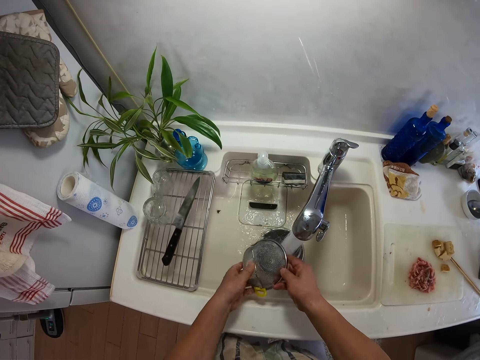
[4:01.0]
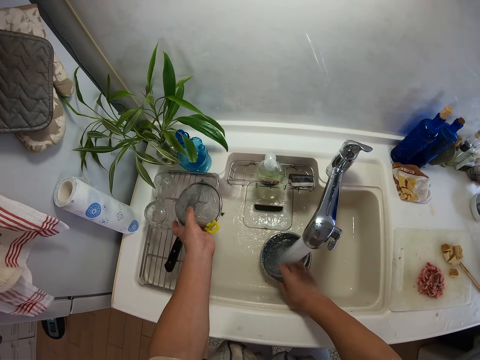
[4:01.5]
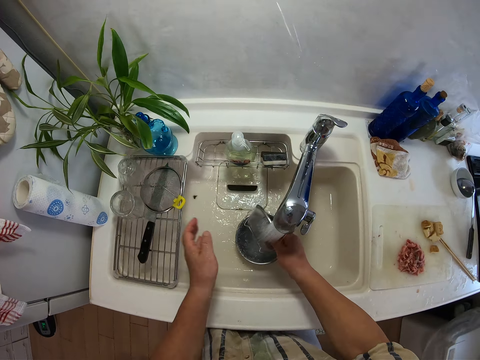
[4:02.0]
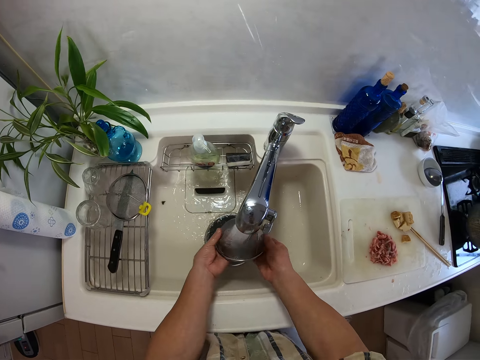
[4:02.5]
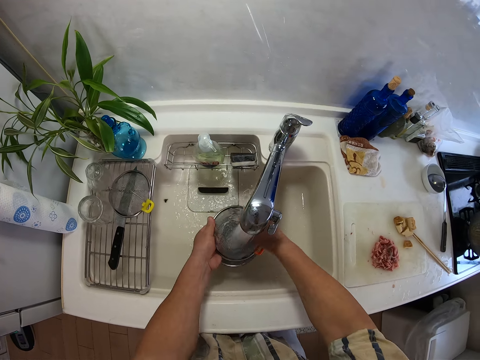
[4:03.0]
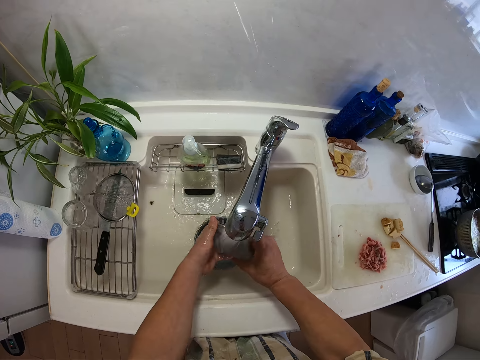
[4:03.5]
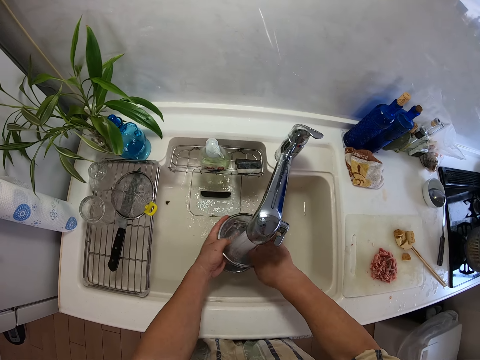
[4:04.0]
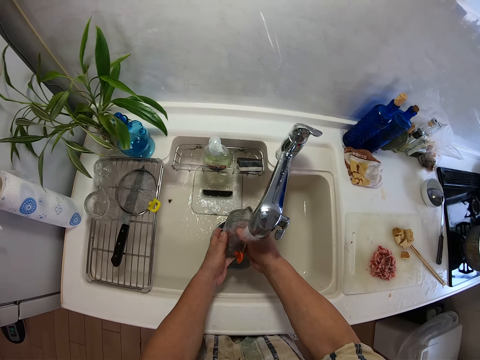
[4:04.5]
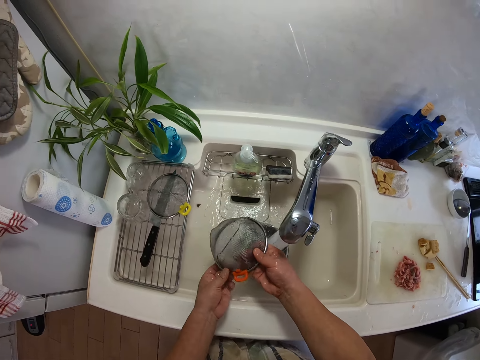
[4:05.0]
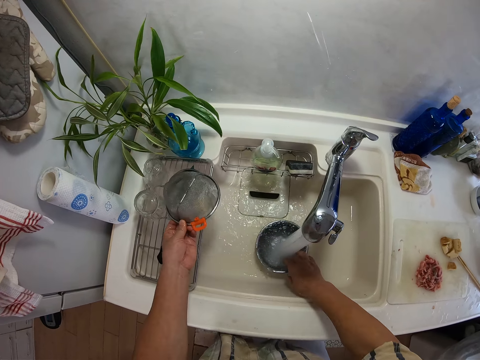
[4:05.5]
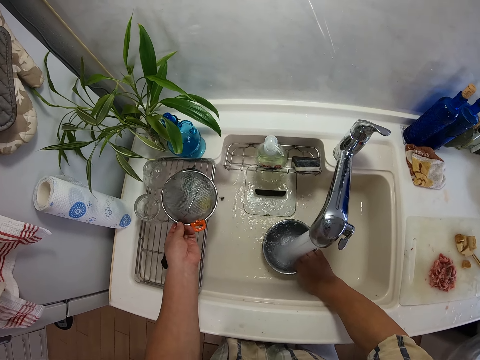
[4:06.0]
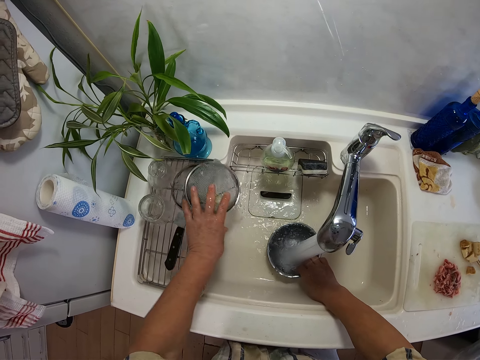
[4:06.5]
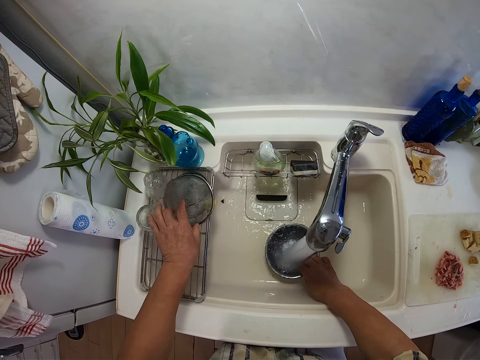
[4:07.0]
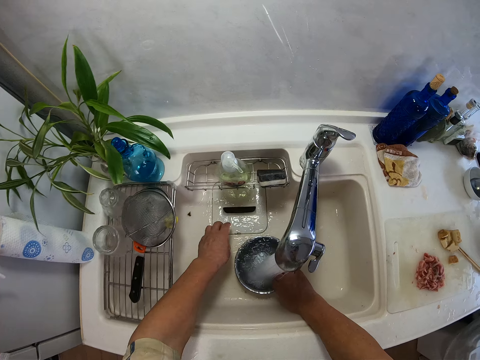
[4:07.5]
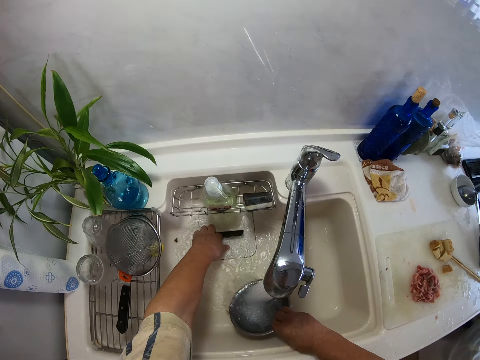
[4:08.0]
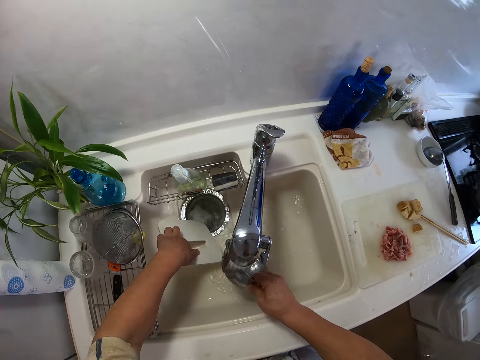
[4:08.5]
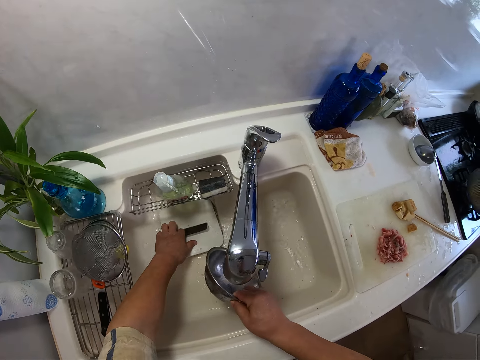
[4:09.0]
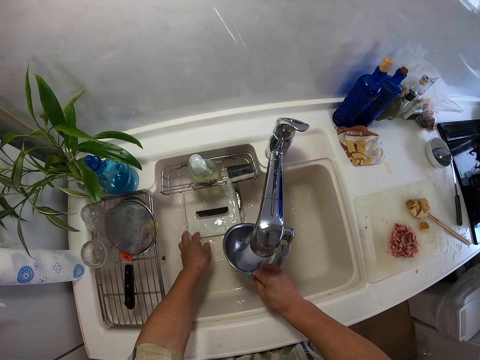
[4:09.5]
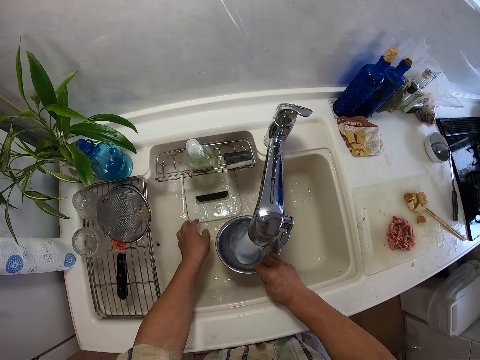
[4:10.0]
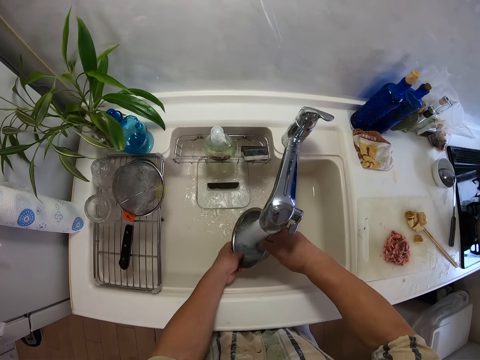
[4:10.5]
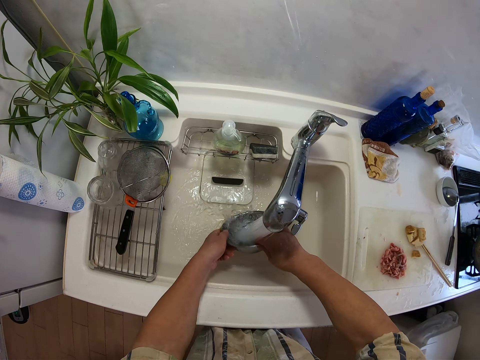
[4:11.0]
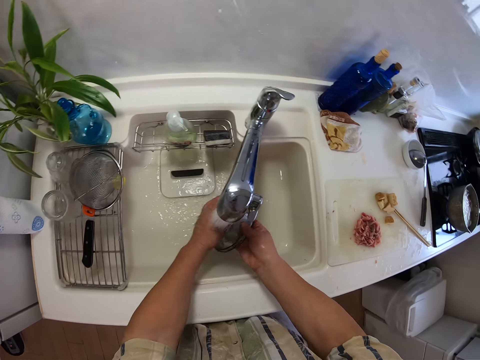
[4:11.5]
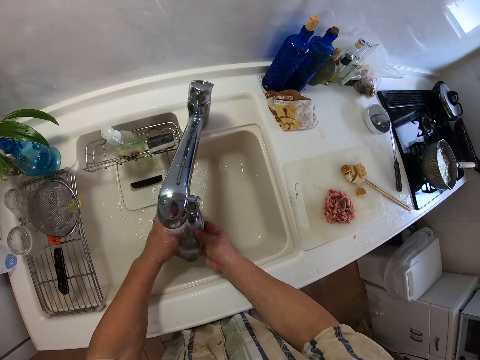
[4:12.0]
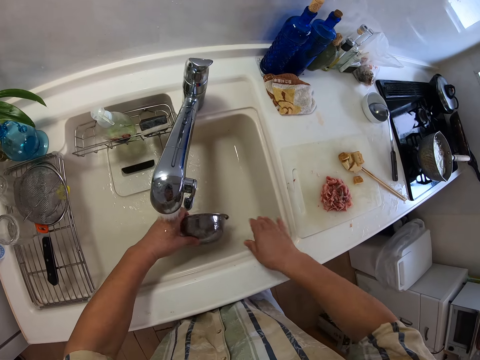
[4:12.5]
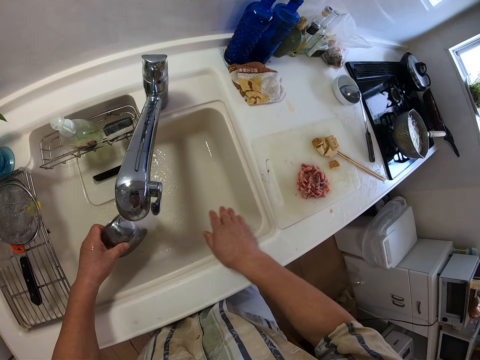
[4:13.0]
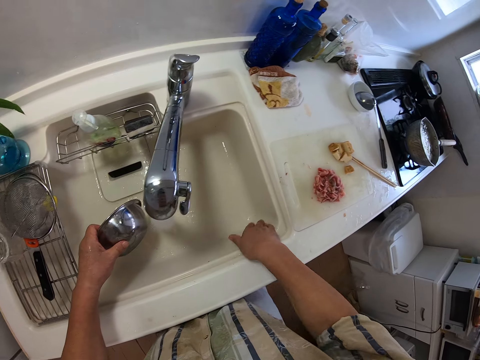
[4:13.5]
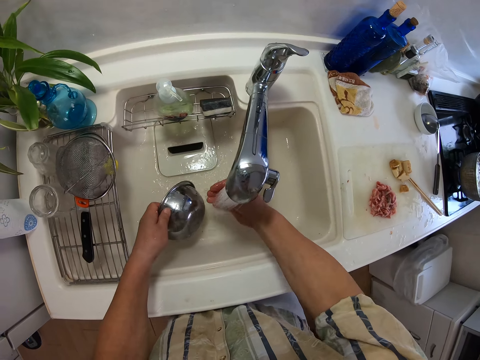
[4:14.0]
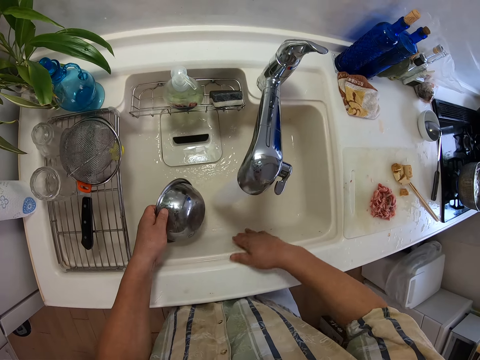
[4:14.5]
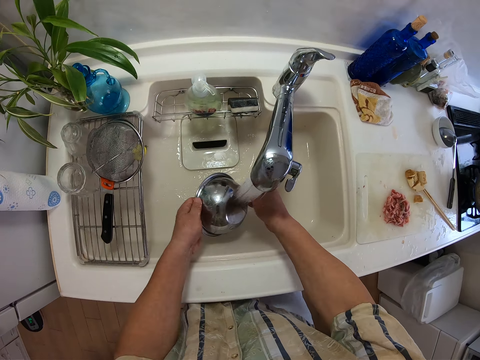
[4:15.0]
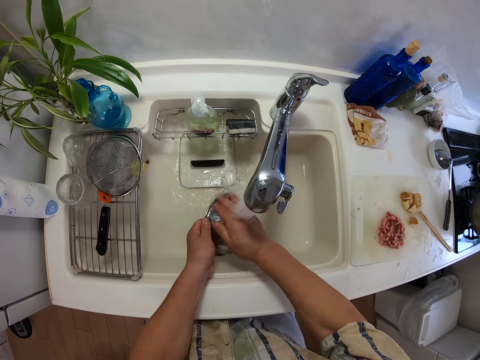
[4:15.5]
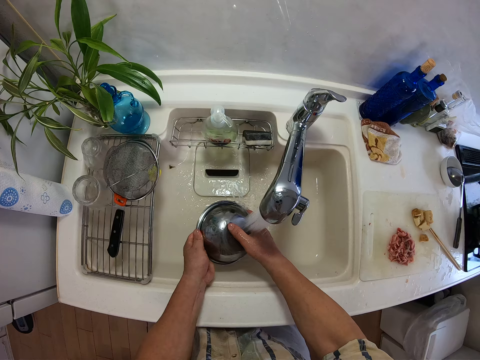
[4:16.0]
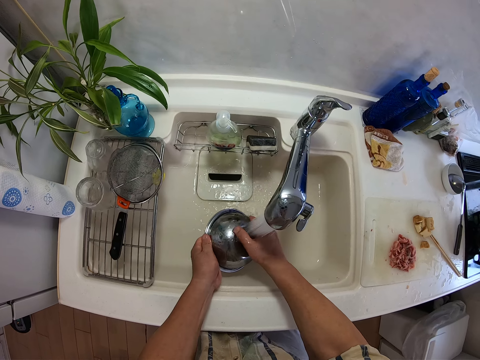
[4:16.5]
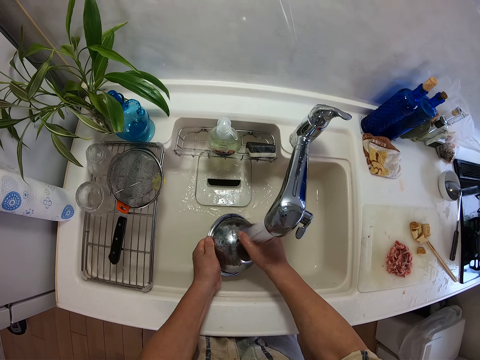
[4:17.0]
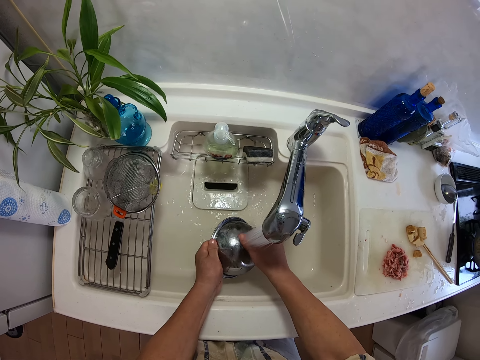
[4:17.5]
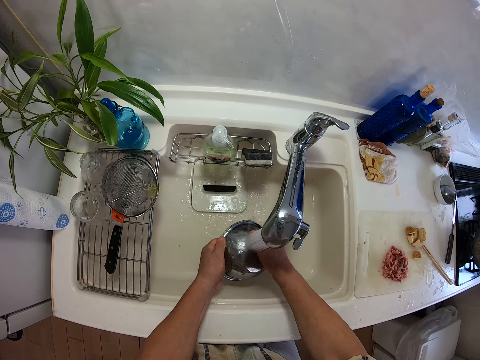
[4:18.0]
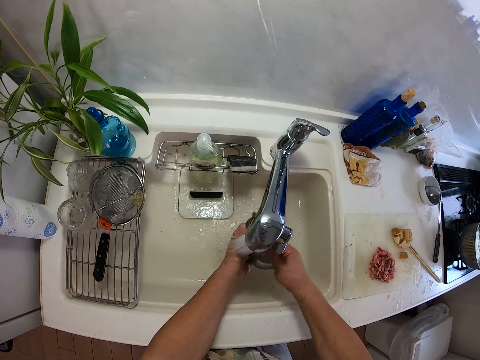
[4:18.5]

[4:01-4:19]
The camera wearer puts the second sieve on the rack with his left hand. He rinses the sieves in the sinks with his hands. He puts the sieve on the rack with his left hand. He rinses the mesh dish. He opens a sink sieve with his left hand. He pours the water in the bowl in the sink with his right hand. He closes the sink sieve with his left hand. He rinses the bowl in the sinks with his hands. He cleans the sink with his right hand. He rinses the bowl in the sinks with his hands.

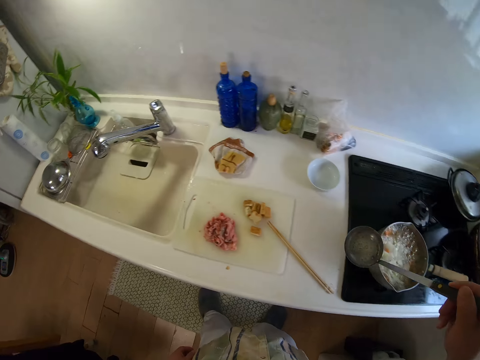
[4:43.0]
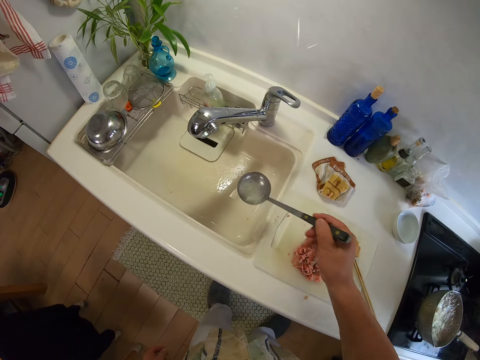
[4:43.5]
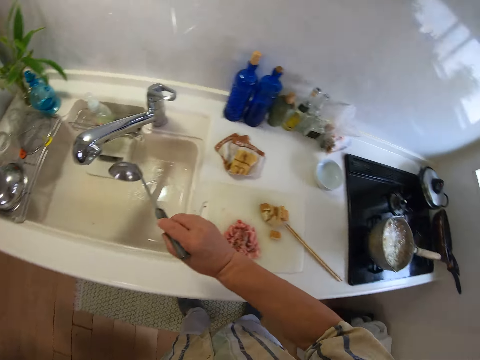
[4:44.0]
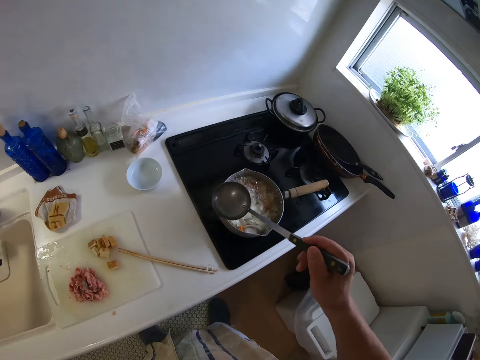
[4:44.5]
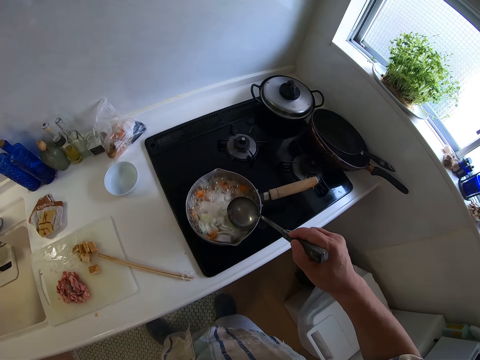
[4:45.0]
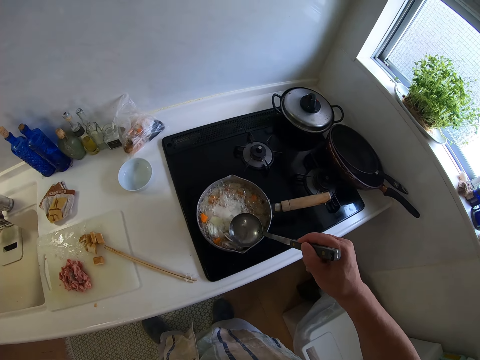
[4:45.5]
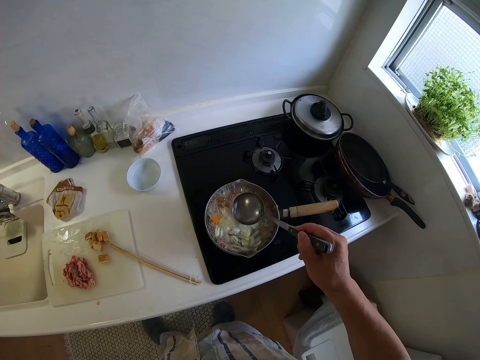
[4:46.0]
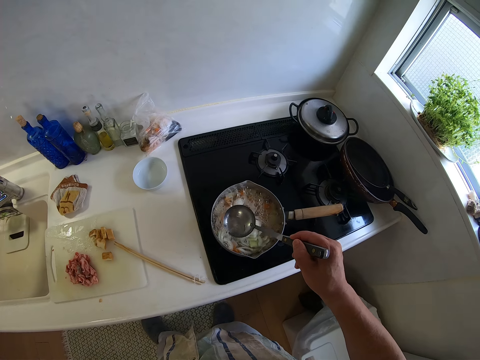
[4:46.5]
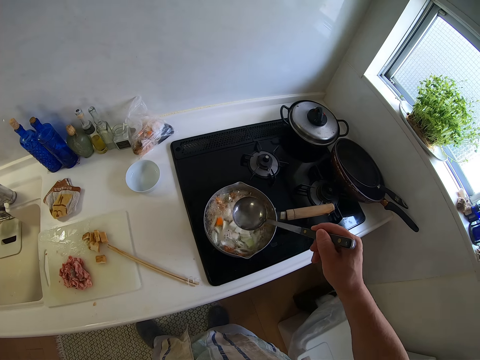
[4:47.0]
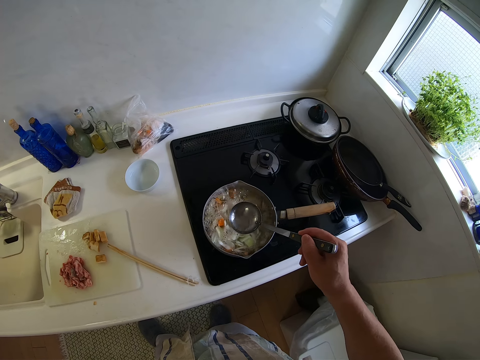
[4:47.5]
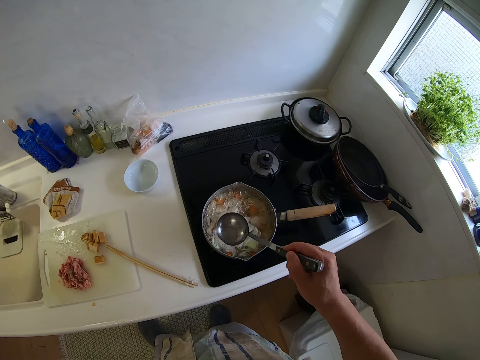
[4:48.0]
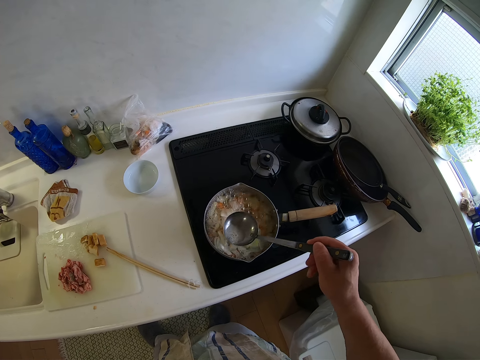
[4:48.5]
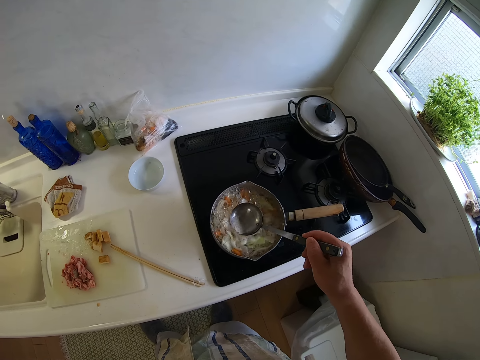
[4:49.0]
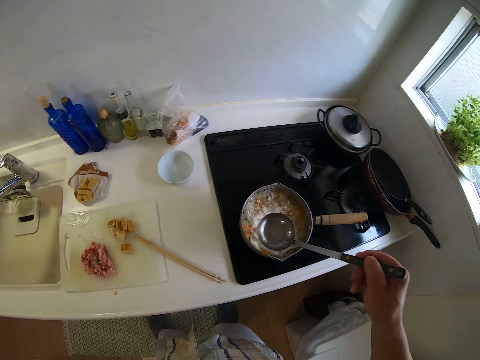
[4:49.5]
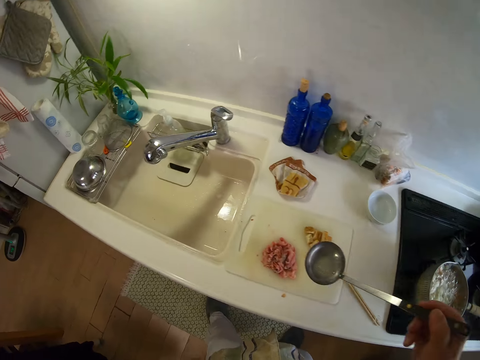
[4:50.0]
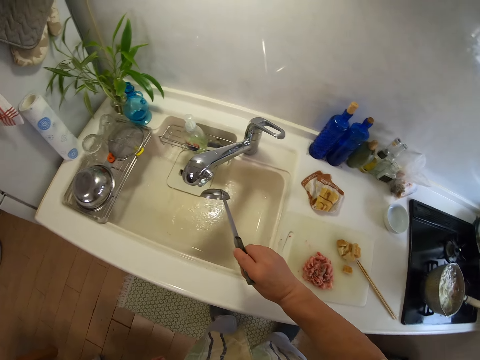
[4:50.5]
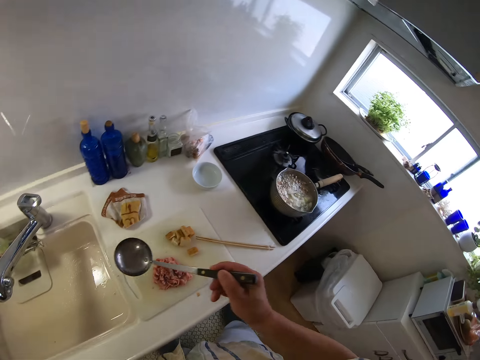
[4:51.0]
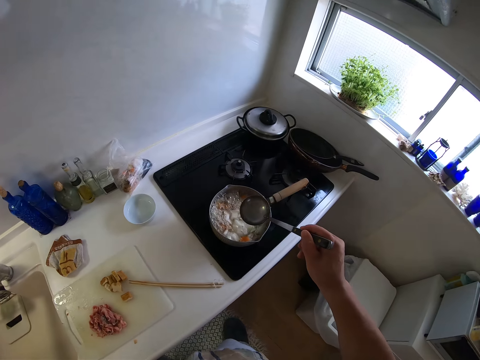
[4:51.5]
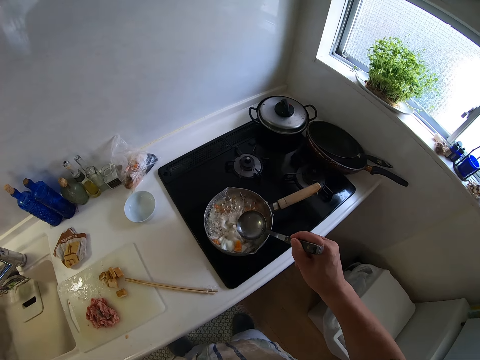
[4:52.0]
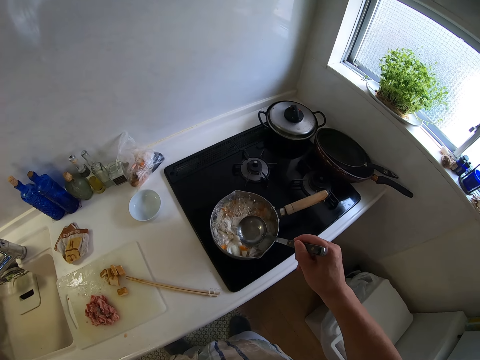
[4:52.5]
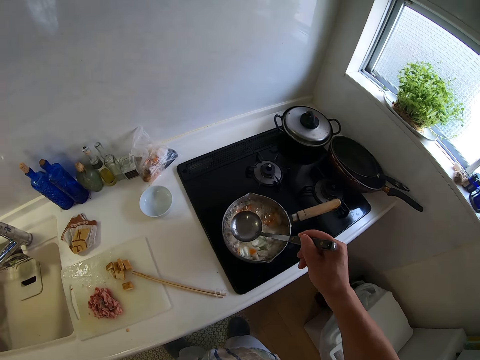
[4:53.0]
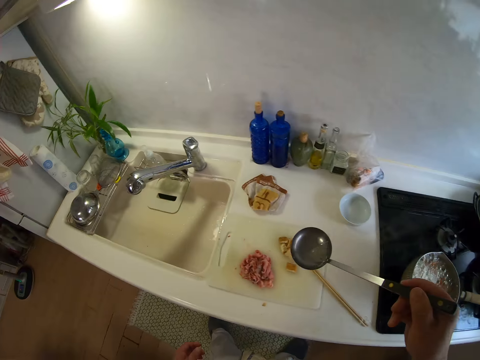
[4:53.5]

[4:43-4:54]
The camera wearer scoops the soup. He pours the water in the spoon into the sink with his right hand. He scoops some water in a pot with the spoon in his right hand. He pours the water in the spoon in the sink with his right hand. He scoops some water in the pot with the spoon in his right hand.
